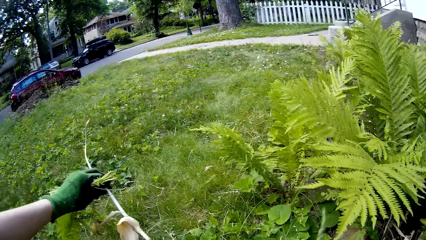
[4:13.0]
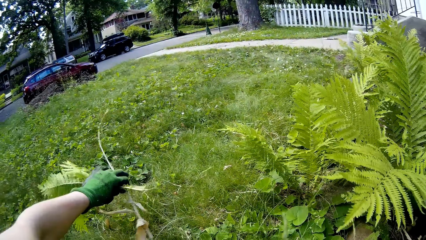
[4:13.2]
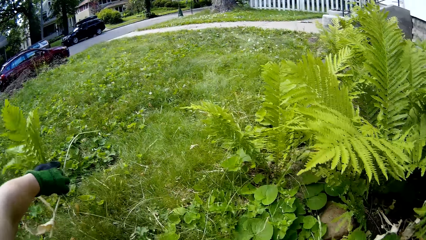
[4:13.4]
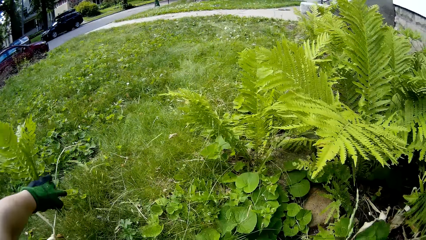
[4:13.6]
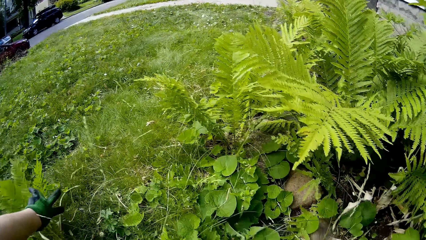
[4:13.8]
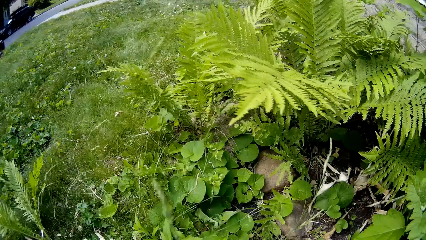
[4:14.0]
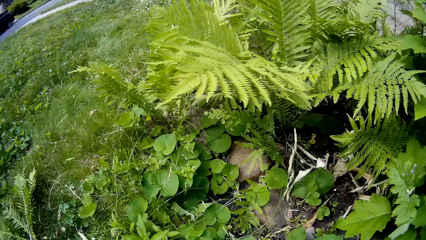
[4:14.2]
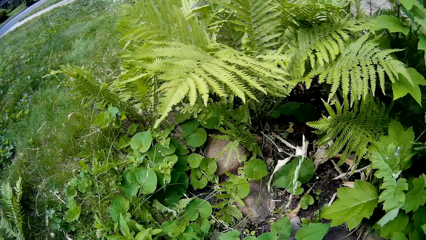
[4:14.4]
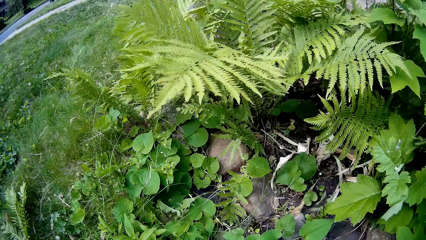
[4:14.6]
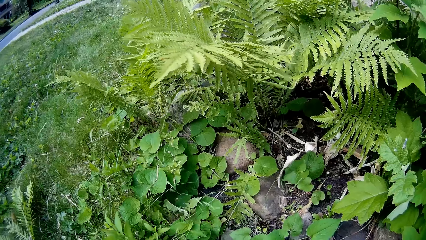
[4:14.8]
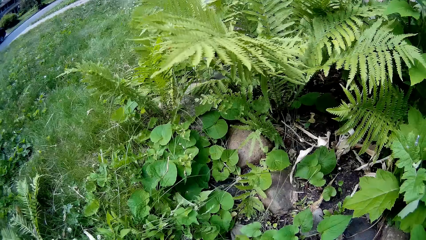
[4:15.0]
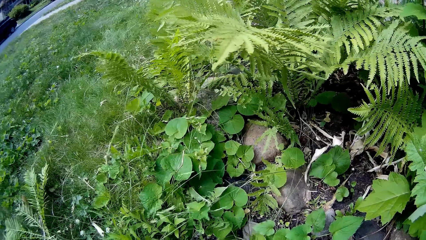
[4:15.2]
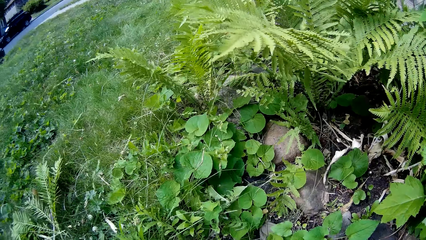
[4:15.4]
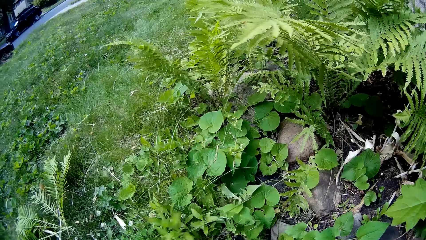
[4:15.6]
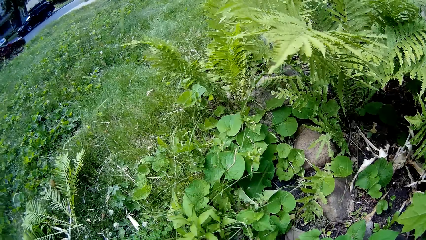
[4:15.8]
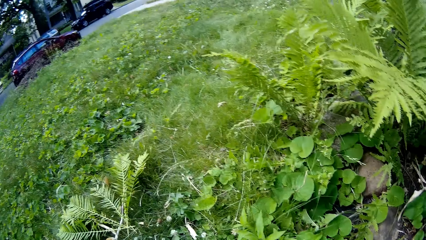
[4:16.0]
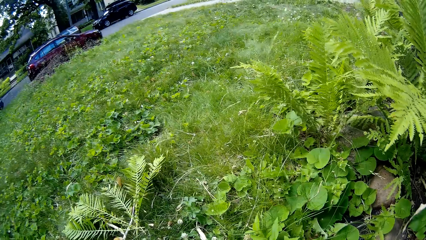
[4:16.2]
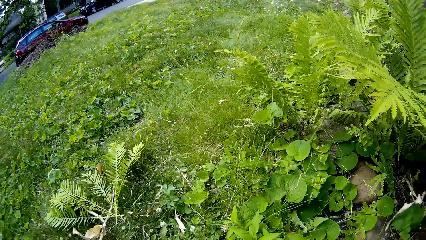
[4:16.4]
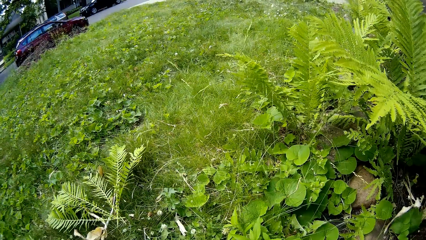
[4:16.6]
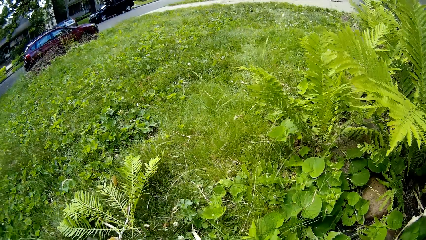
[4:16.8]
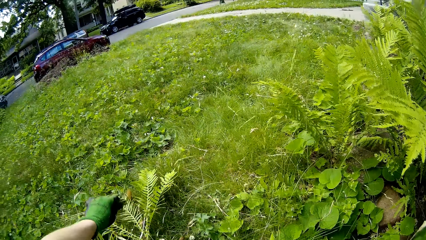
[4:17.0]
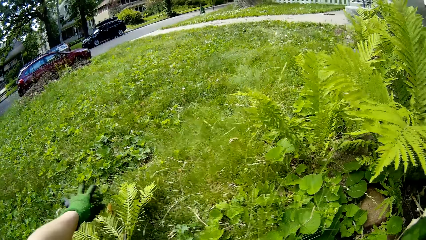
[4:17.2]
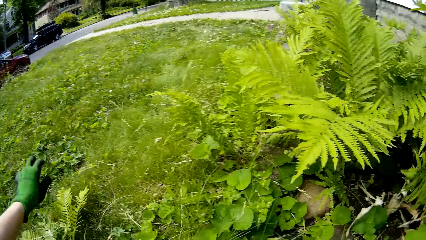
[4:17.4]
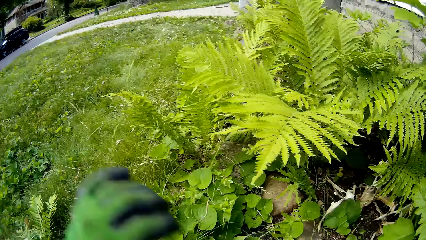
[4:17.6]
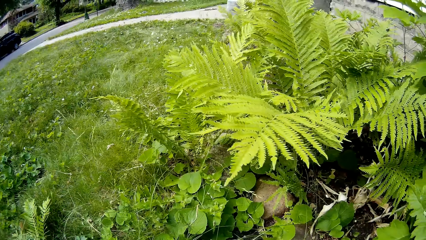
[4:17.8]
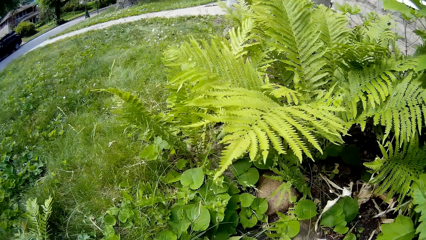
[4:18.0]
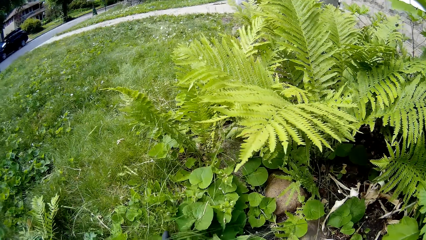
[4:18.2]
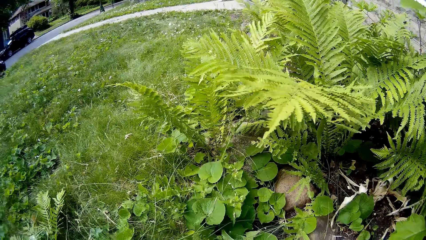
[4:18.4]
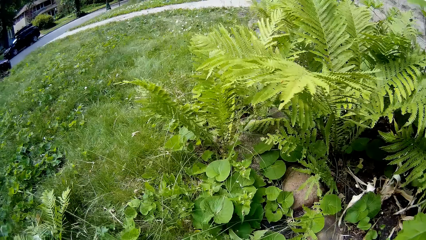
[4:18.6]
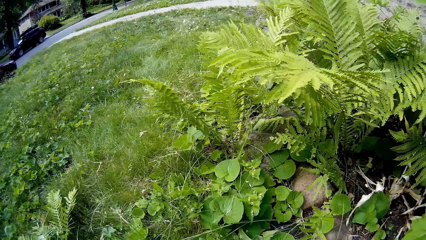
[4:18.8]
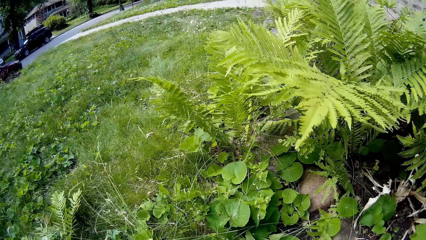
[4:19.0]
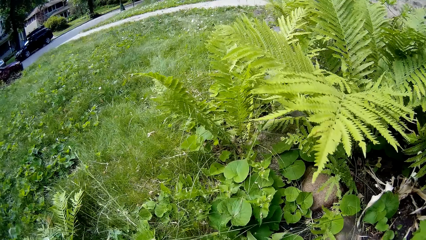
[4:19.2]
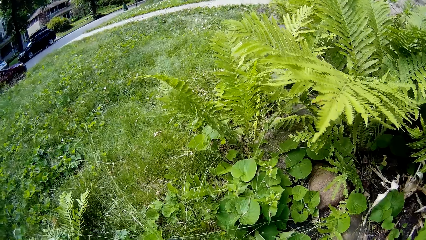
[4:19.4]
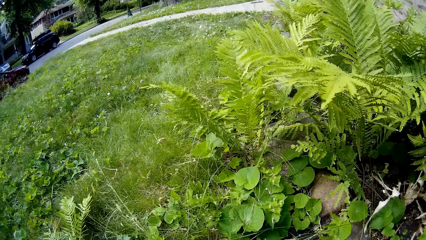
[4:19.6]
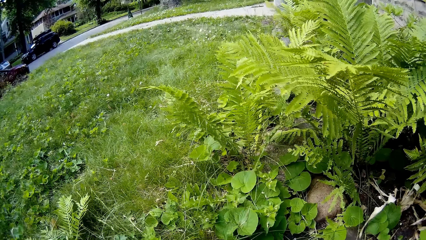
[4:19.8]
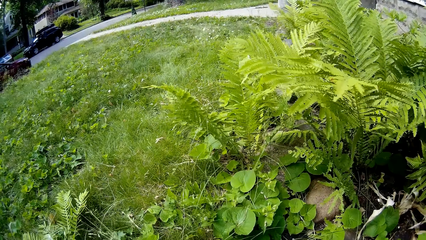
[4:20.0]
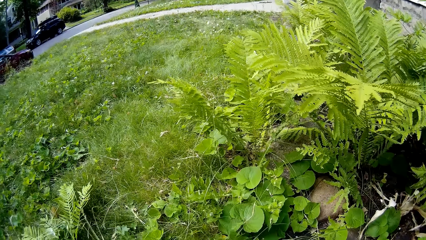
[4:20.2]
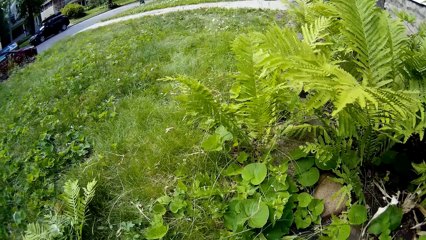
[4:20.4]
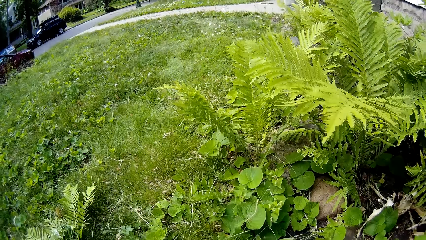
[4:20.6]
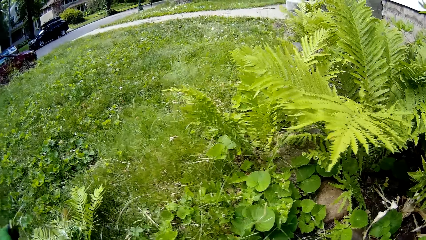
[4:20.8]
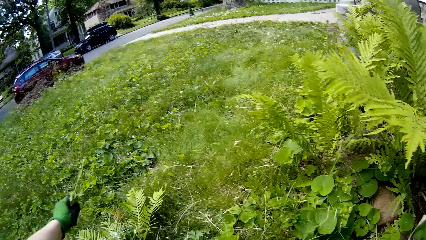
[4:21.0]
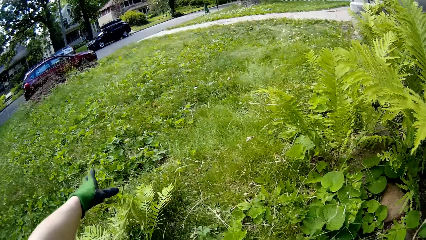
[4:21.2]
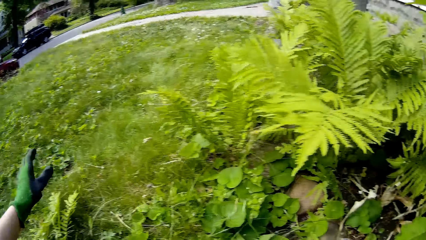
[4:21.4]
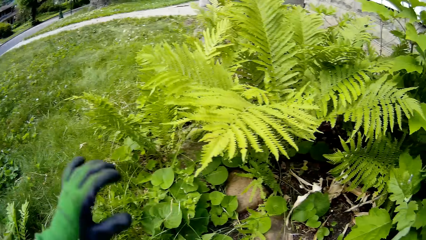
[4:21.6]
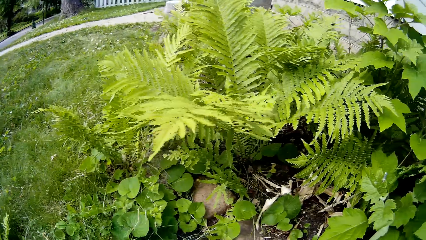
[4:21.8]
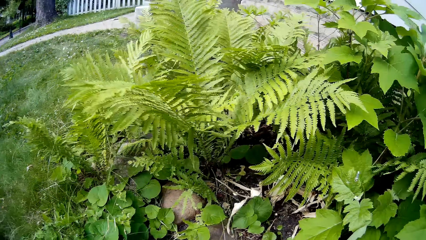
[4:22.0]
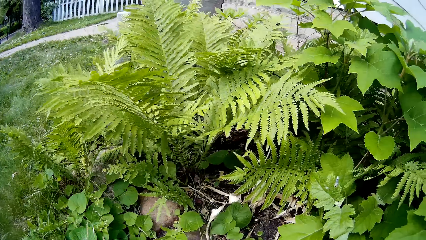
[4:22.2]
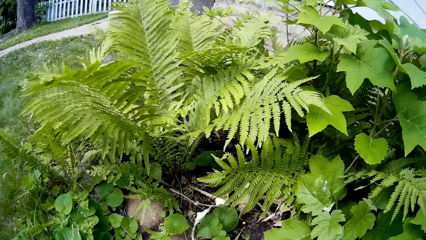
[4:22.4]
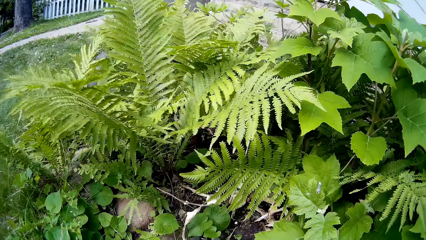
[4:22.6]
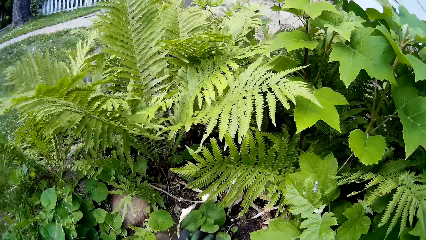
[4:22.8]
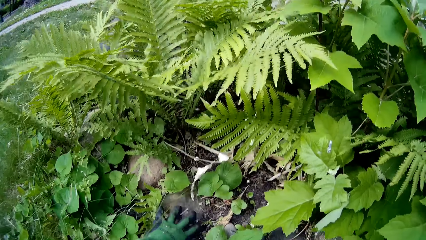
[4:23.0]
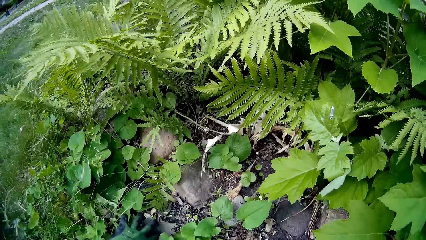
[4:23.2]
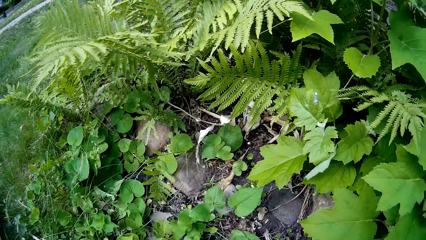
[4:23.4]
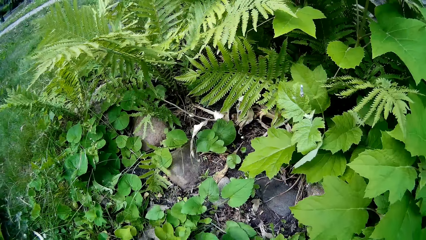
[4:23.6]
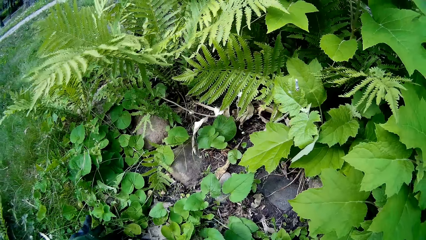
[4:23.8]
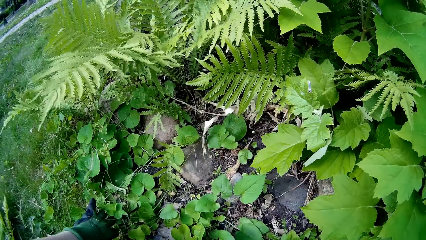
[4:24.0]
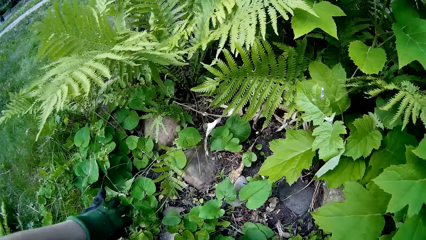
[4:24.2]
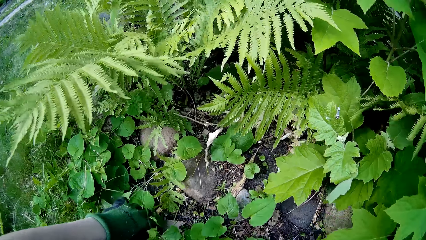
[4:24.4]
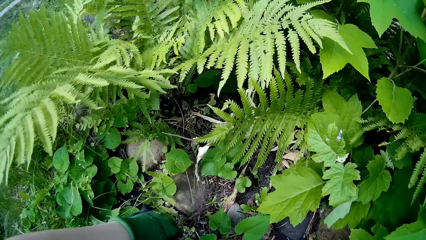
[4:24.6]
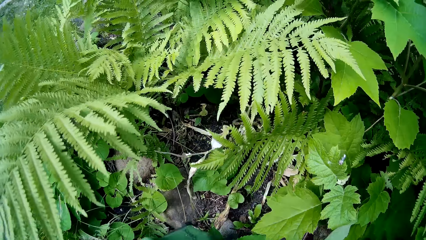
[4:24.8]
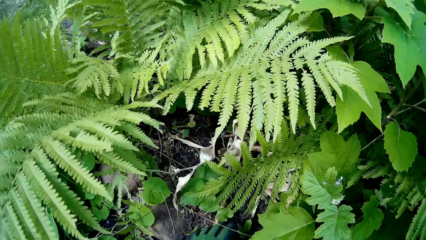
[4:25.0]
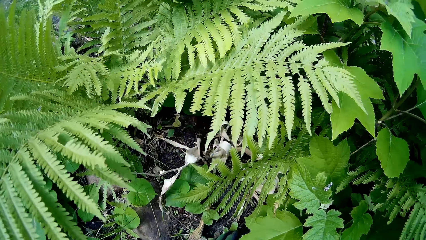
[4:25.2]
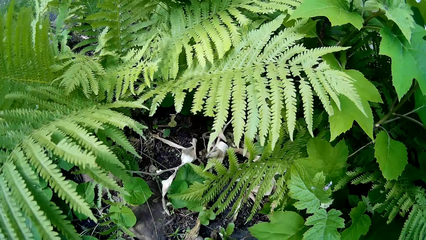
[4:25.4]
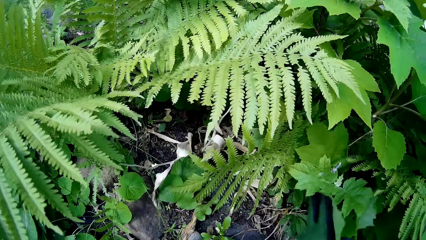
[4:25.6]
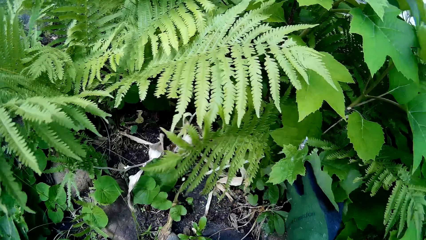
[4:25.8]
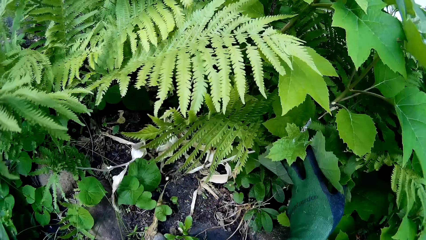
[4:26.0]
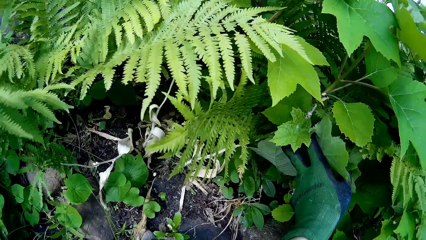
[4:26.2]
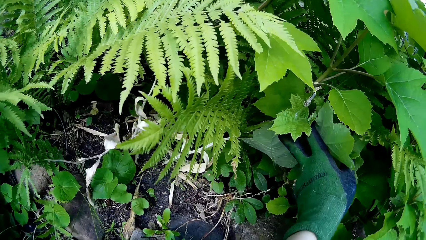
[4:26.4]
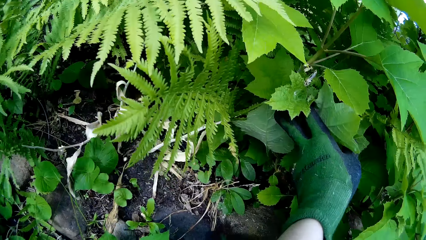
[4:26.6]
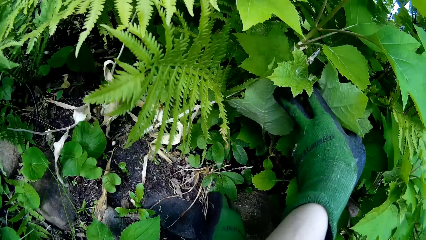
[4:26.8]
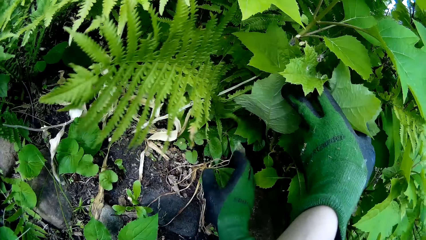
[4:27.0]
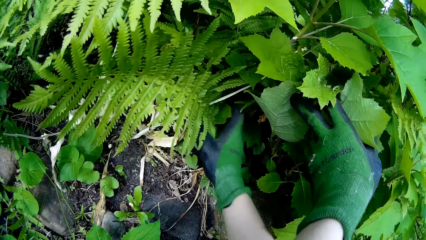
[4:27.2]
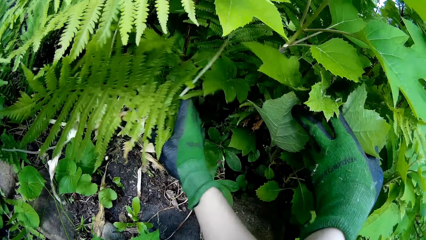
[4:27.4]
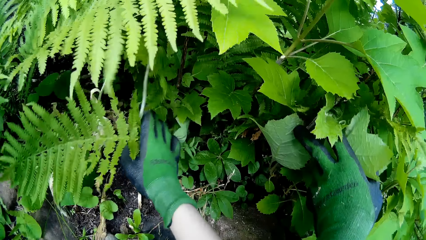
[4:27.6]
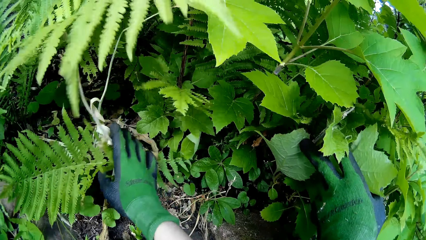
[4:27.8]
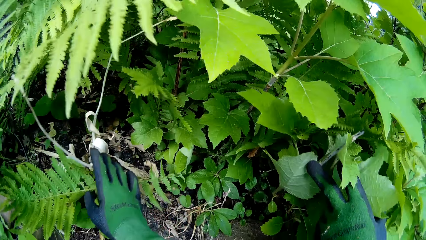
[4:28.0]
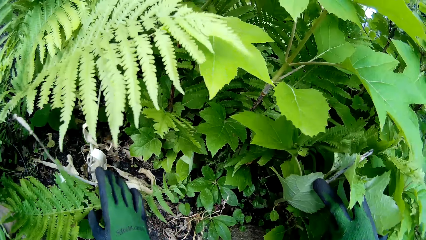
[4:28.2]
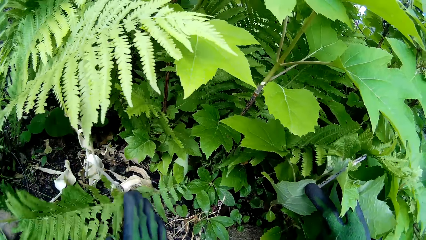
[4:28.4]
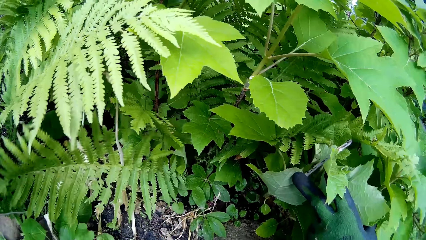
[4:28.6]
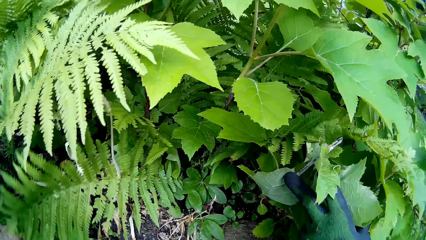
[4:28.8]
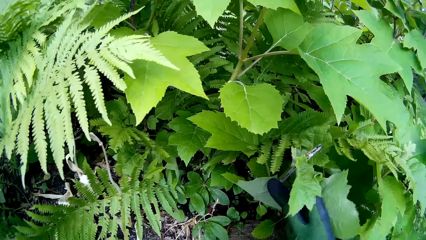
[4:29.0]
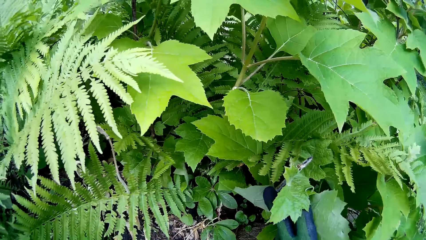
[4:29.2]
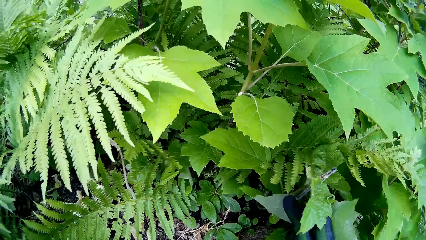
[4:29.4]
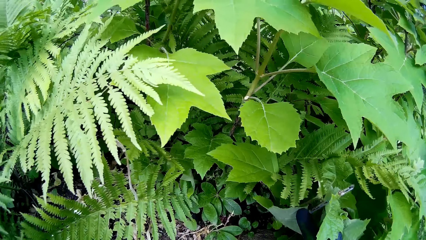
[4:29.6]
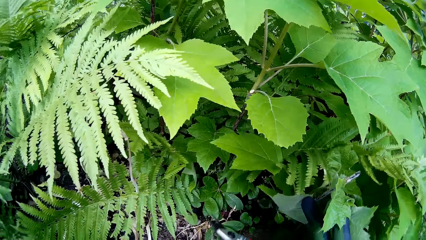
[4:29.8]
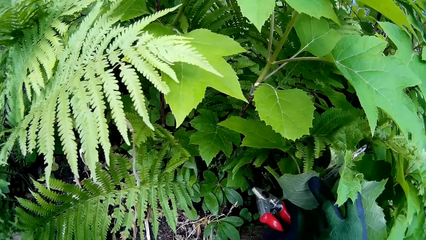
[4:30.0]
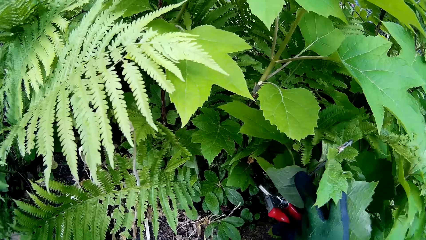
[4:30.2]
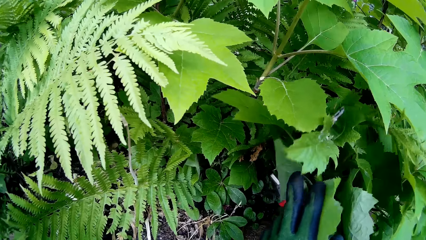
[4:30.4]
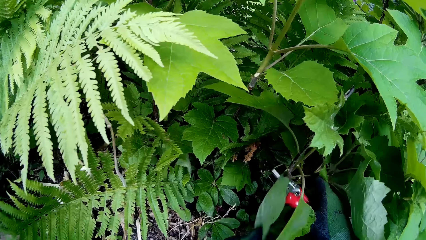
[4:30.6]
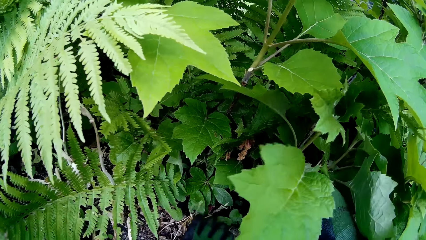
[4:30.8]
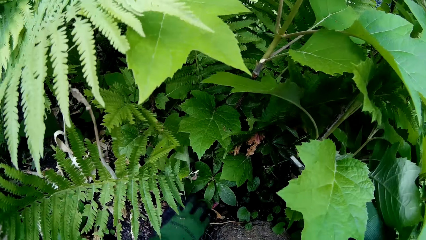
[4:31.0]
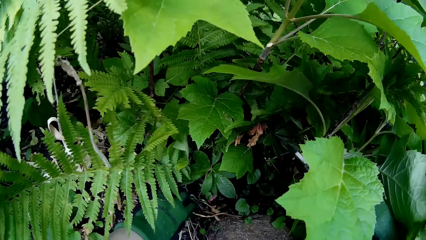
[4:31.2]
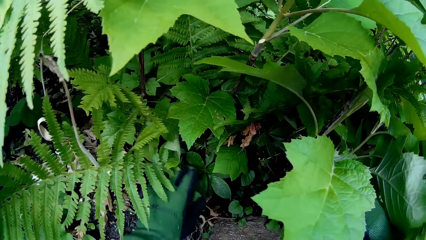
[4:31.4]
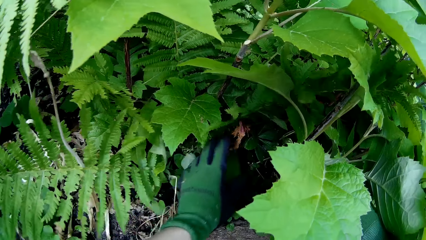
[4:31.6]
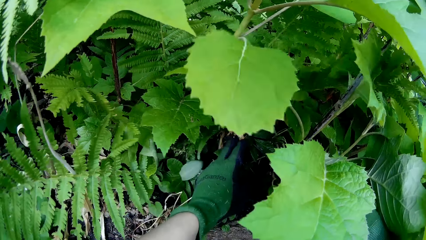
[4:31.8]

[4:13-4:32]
The camera wearer drops some tree branches in her left hand on the ground. She does it again. She drops some flowers on a spot with her left hand. She looks at plants.
